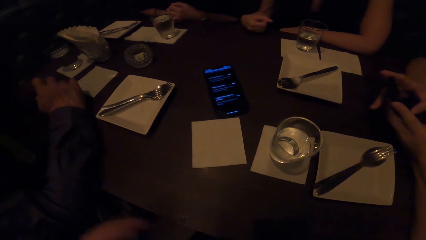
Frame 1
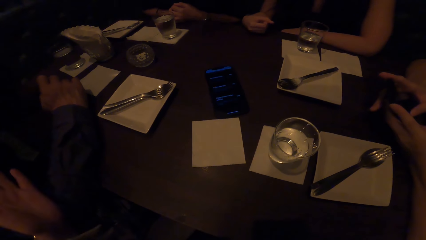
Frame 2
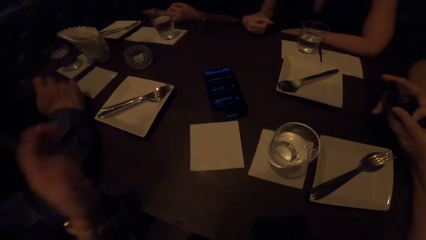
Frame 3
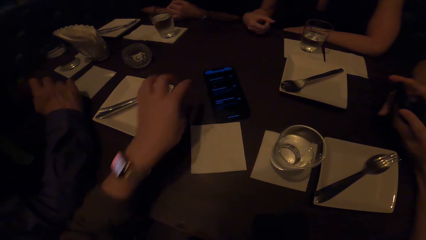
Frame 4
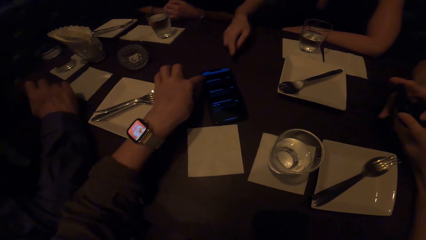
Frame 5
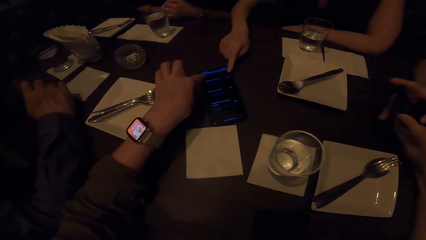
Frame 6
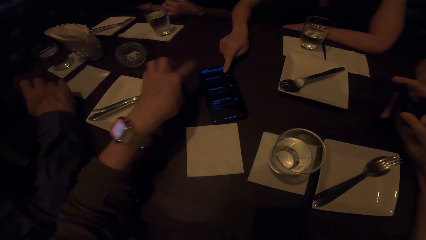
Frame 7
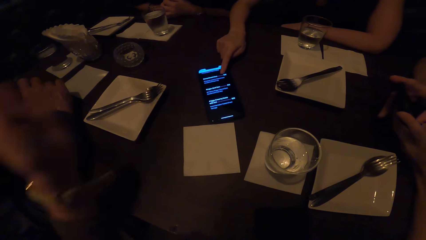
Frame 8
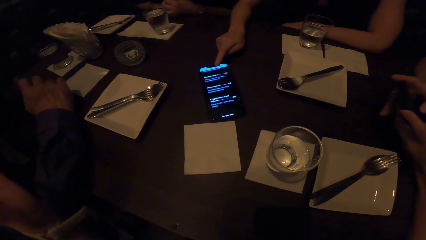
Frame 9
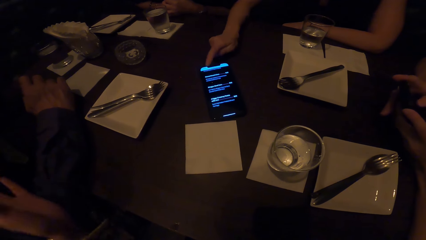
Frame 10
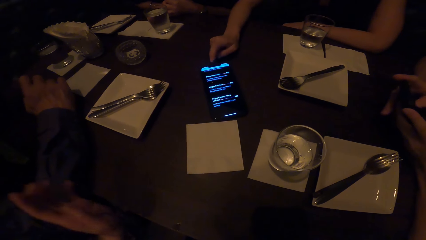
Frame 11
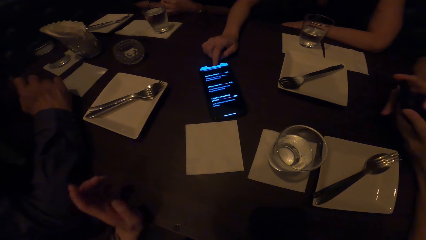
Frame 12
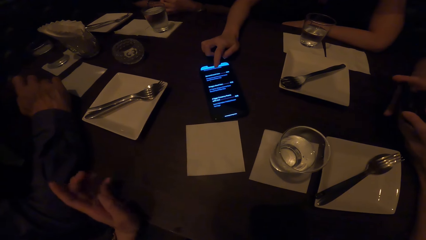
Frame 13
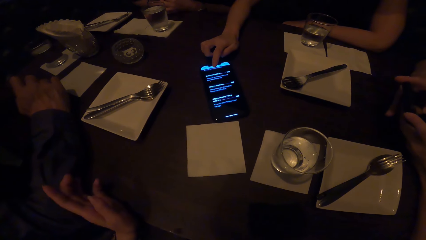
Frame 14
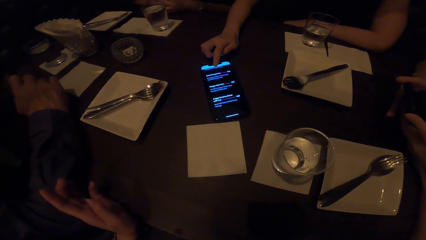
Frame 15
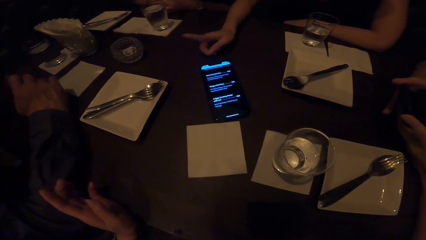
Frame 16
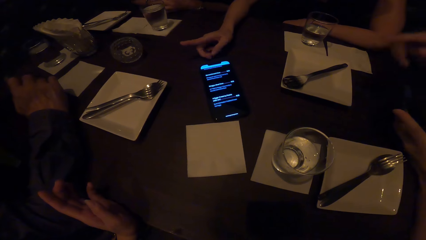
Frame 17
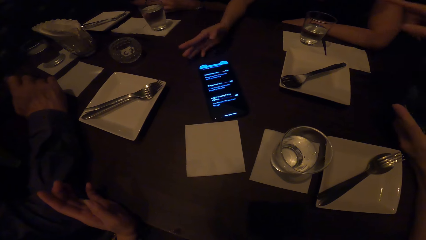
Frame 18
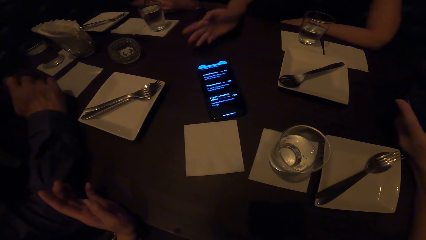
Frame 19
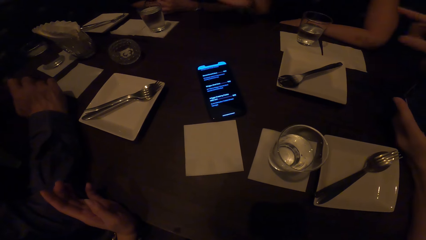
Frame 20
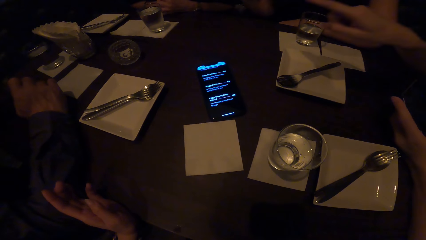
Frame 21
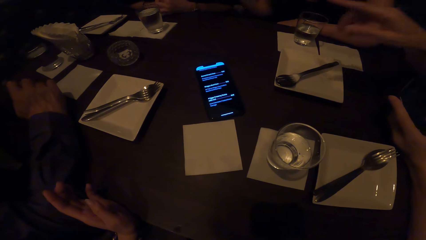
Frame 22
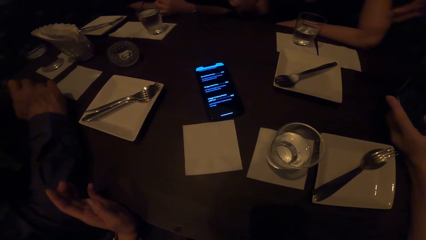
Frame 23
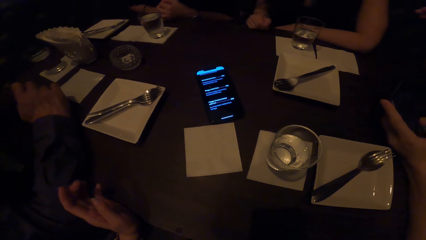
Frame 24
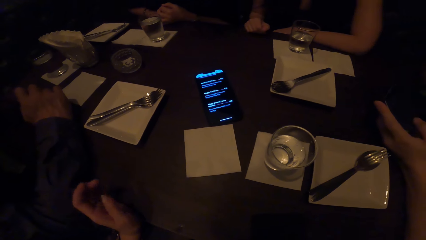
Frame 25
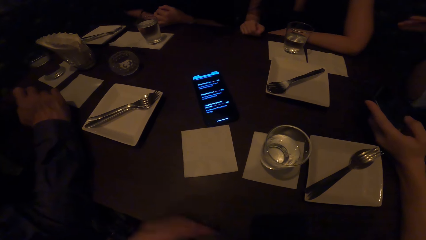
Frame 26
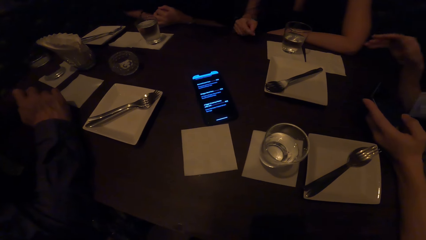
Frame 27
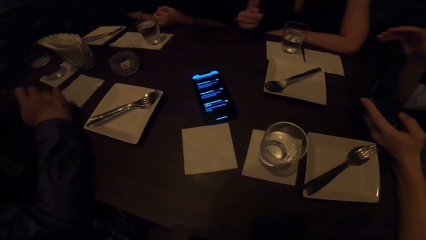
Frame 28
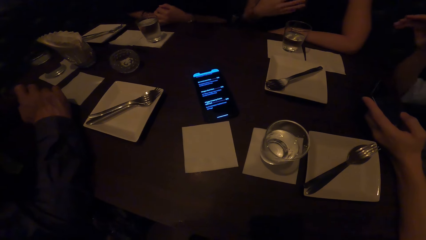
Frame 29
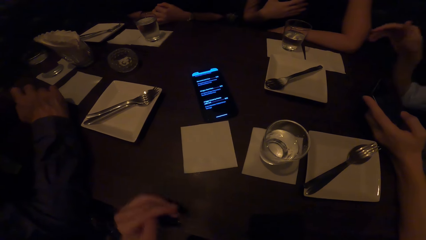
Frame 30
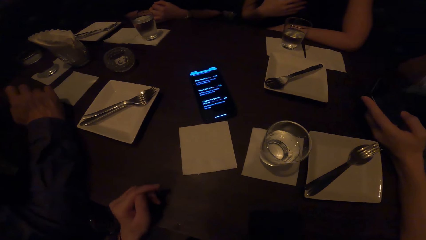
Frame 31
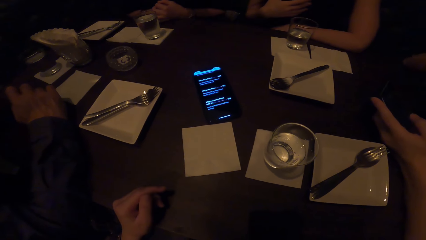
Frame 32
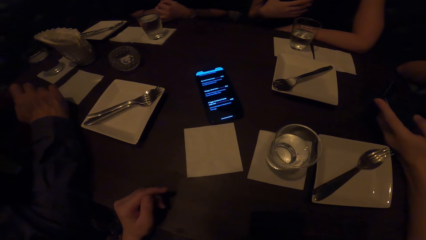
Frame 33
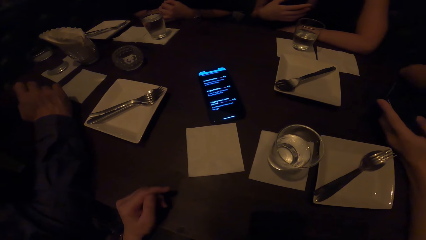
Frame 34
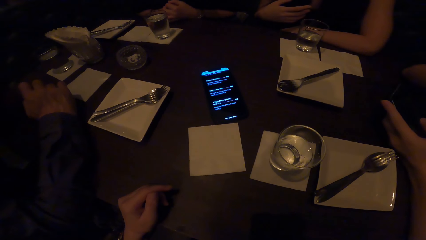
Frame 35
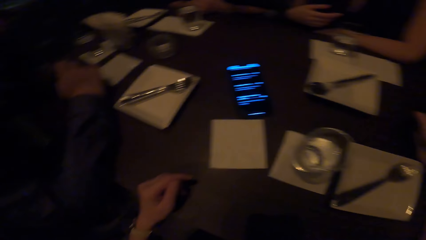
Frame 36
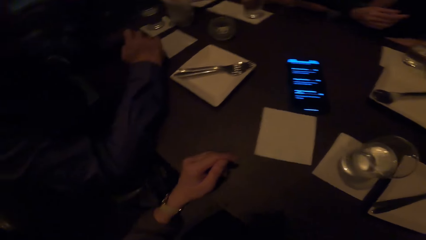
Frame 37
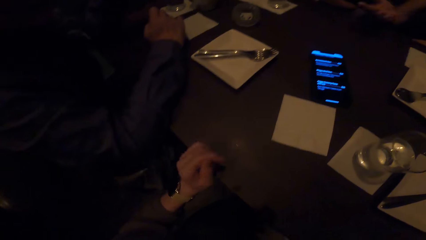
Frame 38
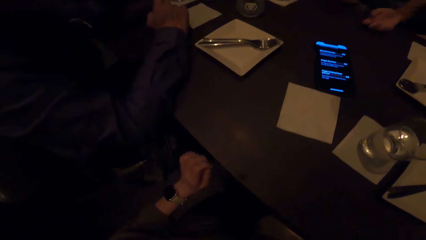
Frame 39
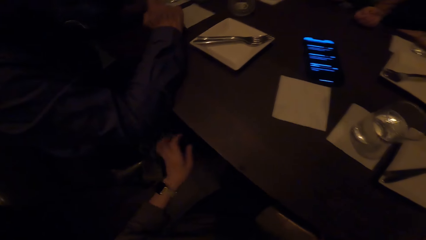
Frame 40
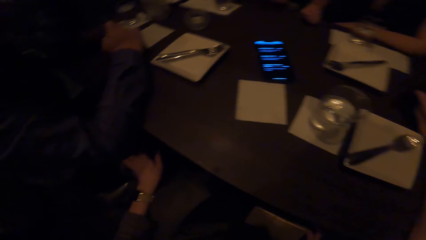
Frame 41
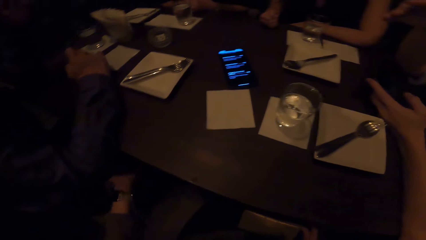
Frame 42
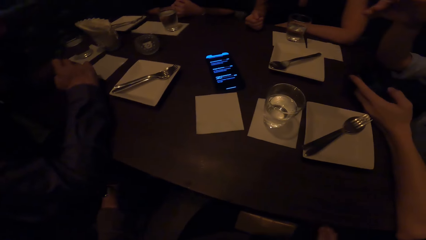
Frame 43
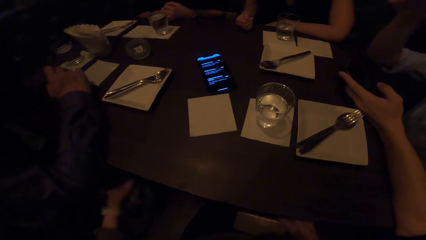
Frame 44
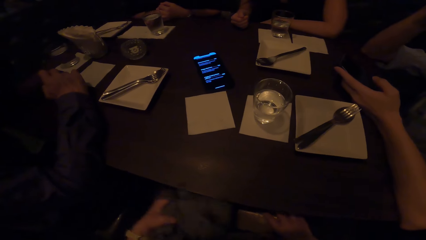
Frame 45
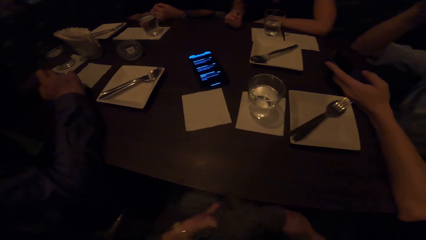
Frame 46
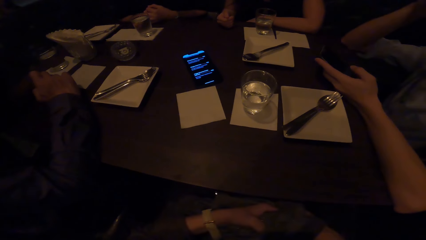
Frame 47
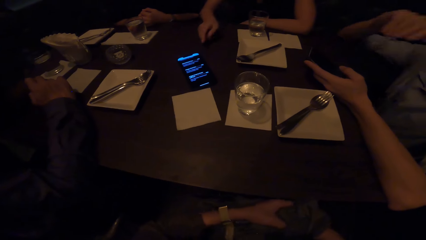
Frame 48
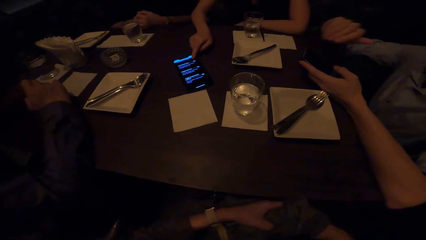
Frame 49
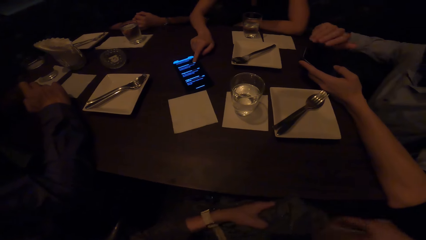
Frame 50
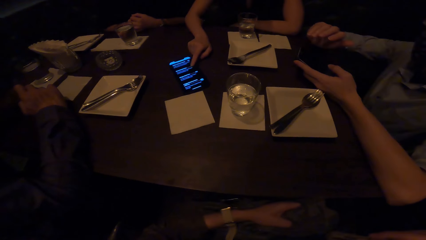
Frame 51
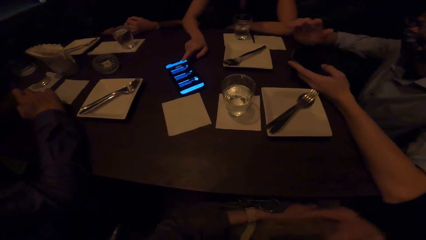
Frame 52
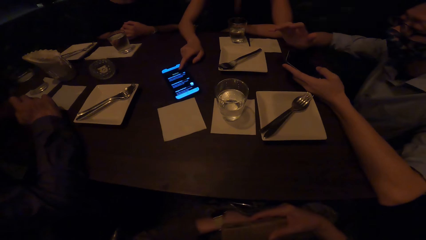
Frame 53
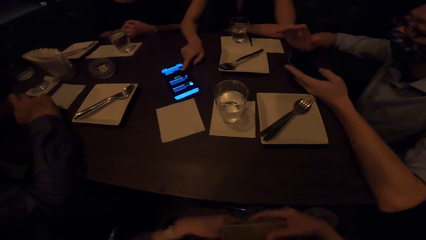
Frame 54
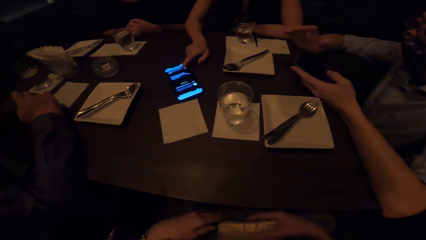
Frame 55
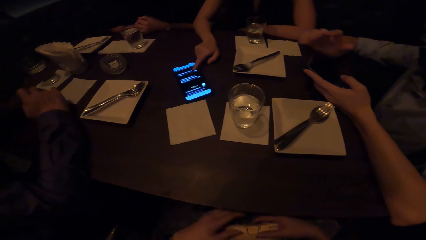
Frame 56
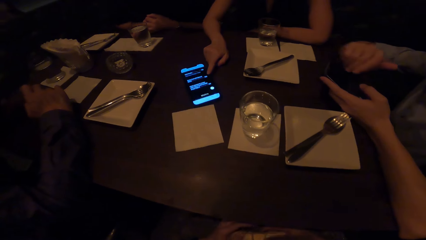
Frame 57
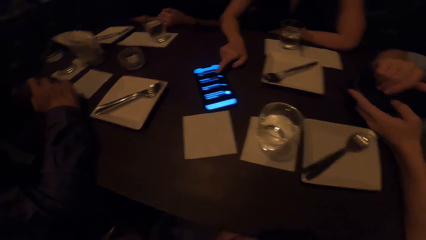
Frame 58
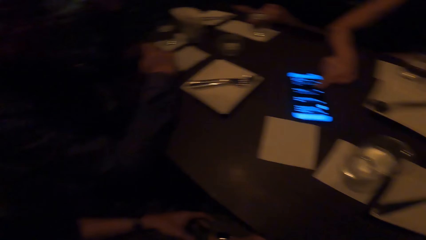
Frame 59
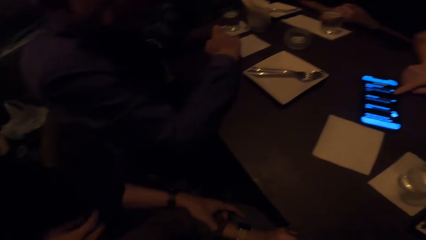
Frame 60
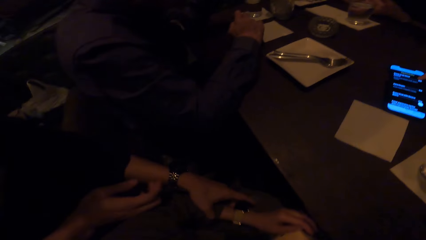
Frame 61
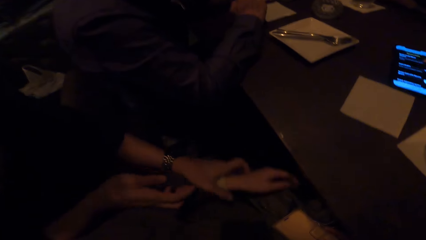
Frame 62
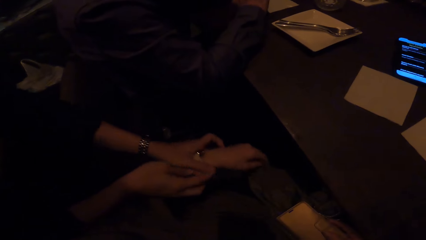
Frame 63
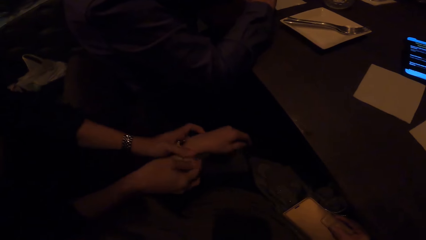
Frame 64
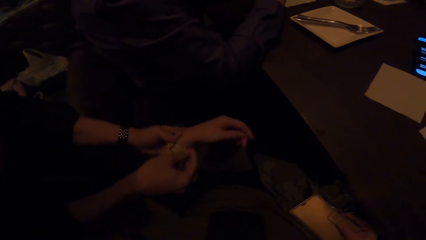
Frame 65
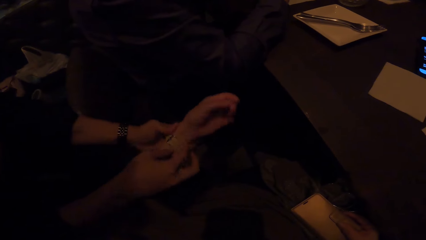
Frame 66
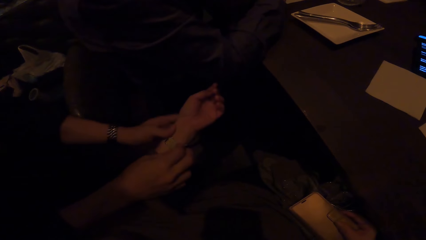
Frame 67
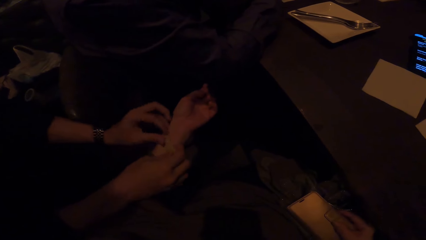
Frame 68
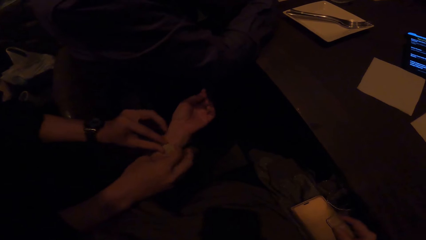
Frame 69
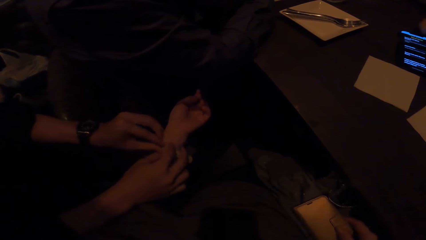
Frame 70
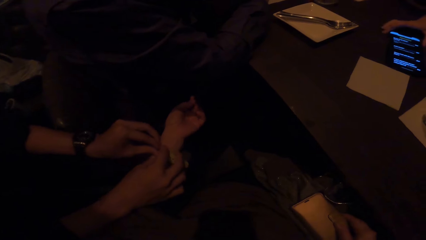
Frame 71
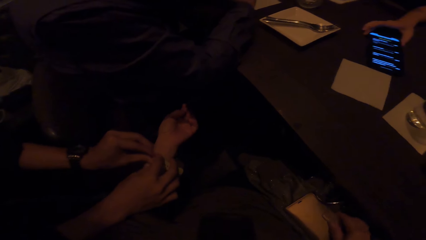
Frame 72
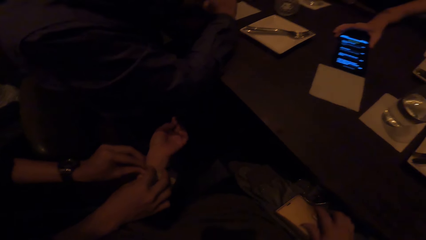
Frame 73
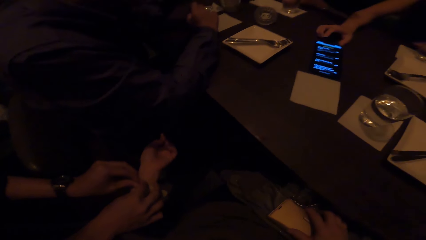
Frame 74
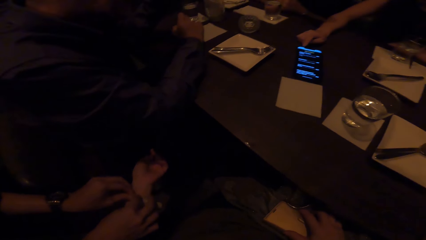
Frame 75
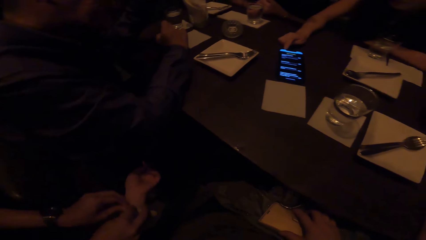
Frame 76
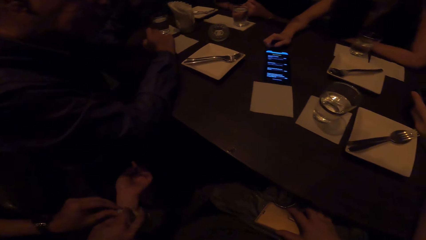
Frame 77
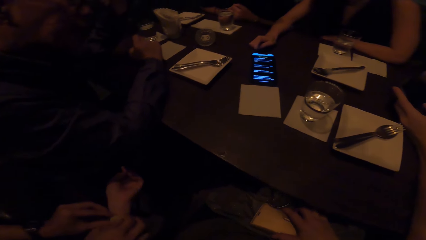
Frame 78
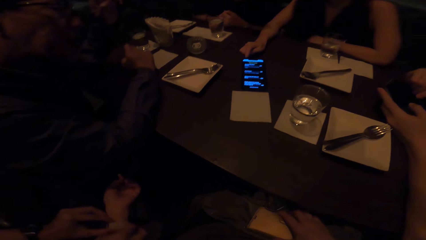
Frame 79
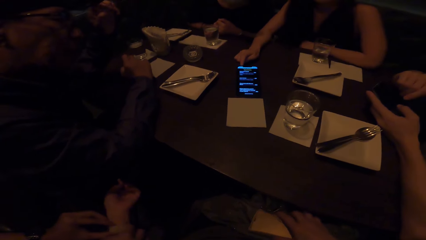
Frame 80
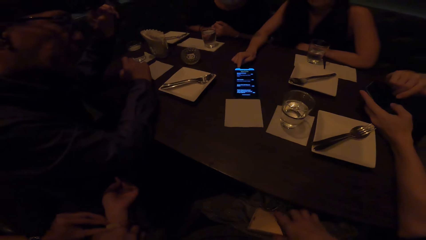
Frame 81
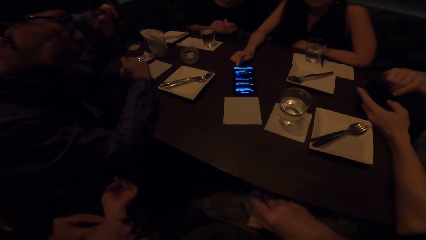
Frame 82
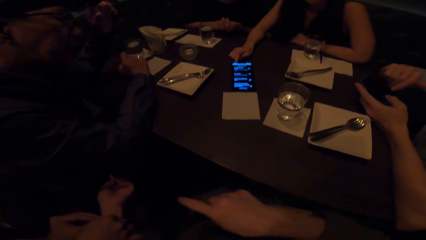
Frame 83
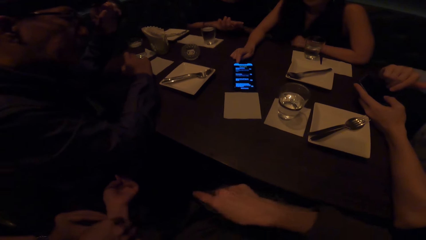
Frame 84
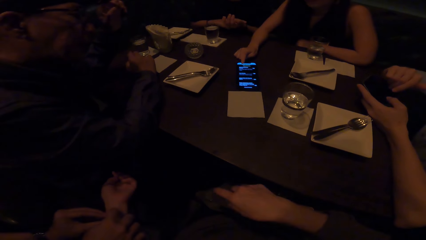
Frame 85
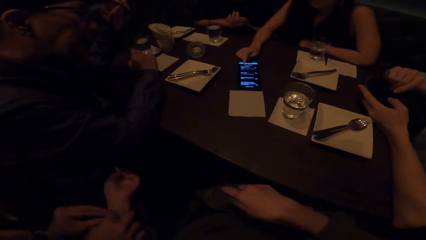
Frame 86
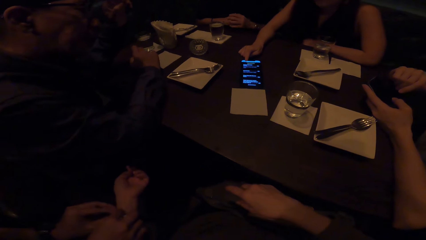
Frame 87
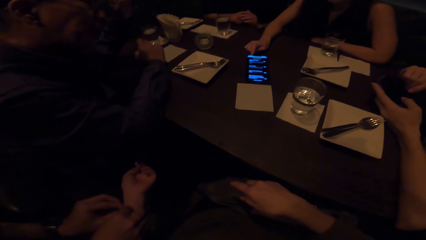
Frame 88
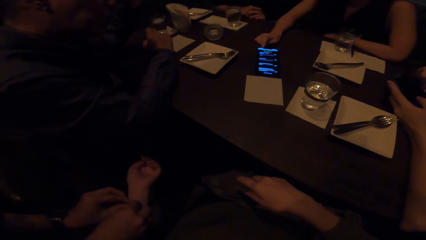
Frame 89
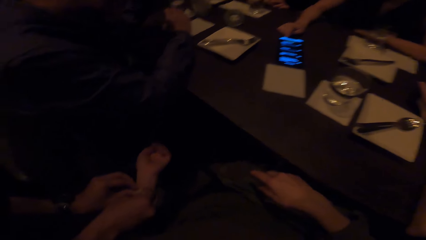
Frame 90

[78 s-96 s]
The camera wearer points at the phone. A woman taps the phone. She points at a man. The man points at another woman. The camera wearer places his hand on the table. He looks at the phone. He turns to another man. He picks up a piece of cloth from the other man. He holds the cloth with the left hand. The first woman operates the phone. She scrolls the phone. Another man removes a wrist watch from the hand of the camera wearer. The camera wearer looks around the table.
